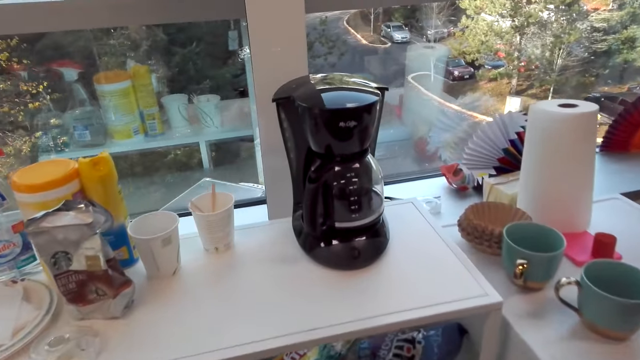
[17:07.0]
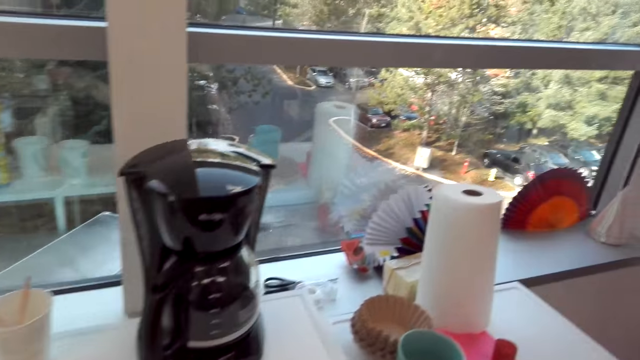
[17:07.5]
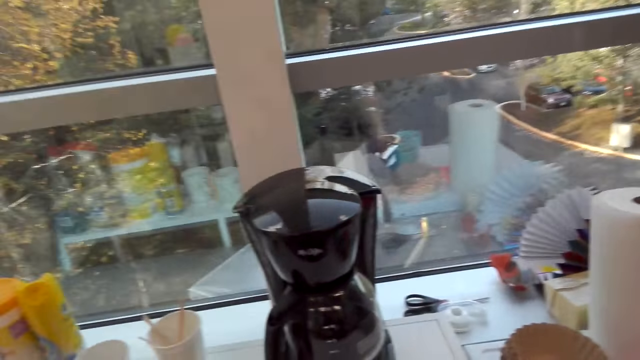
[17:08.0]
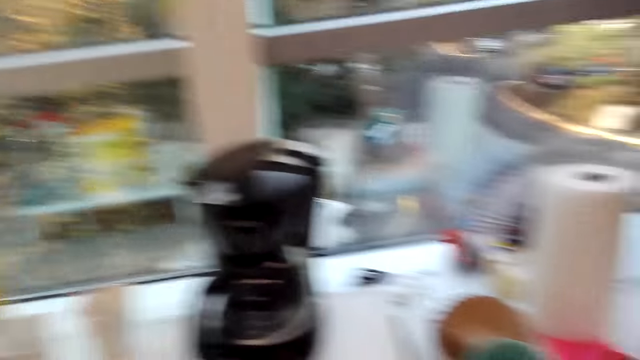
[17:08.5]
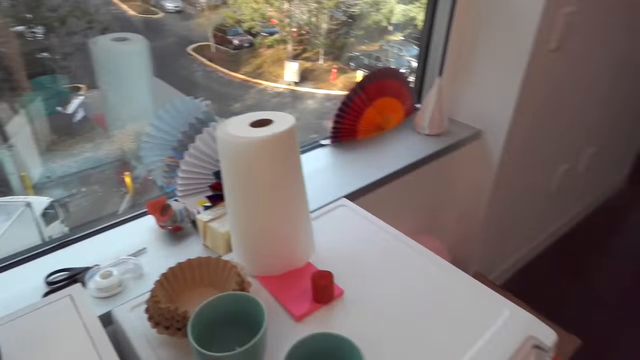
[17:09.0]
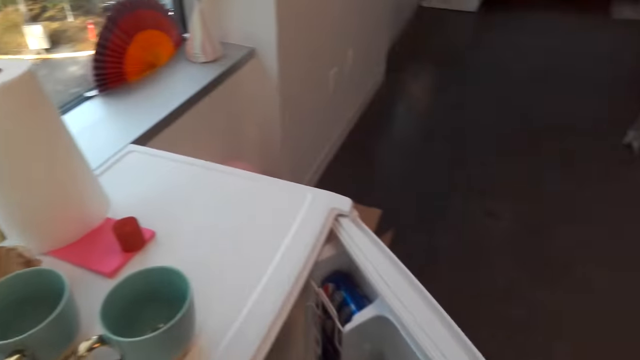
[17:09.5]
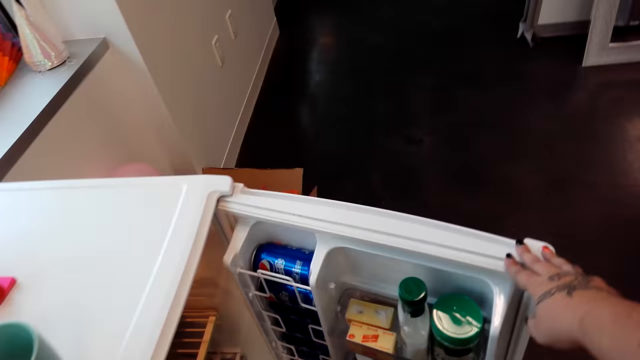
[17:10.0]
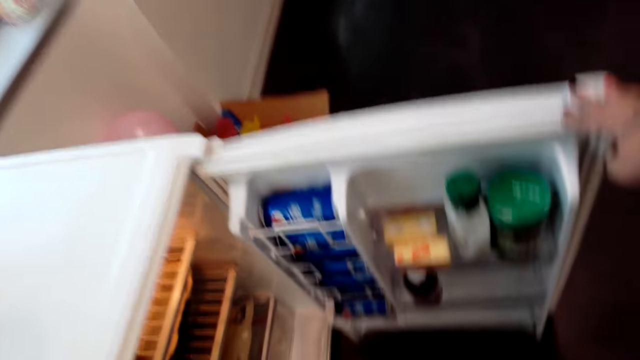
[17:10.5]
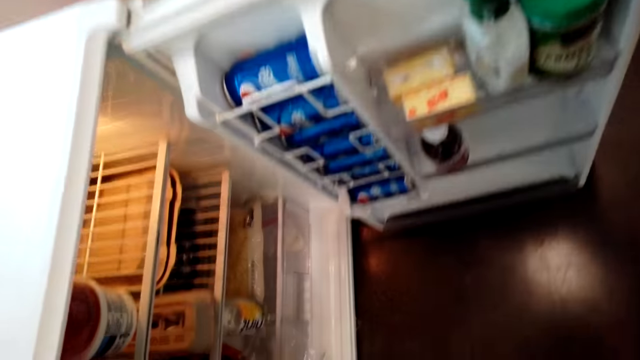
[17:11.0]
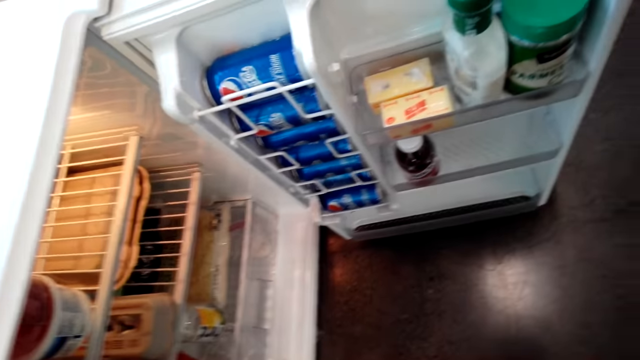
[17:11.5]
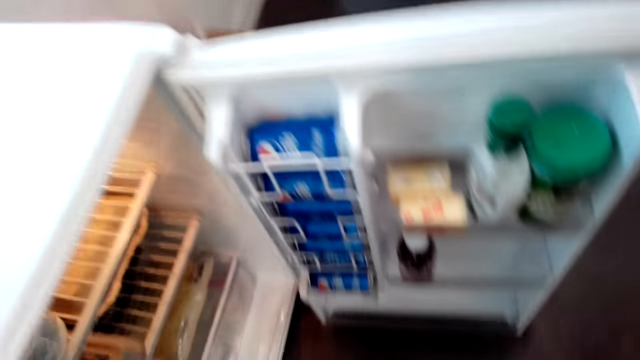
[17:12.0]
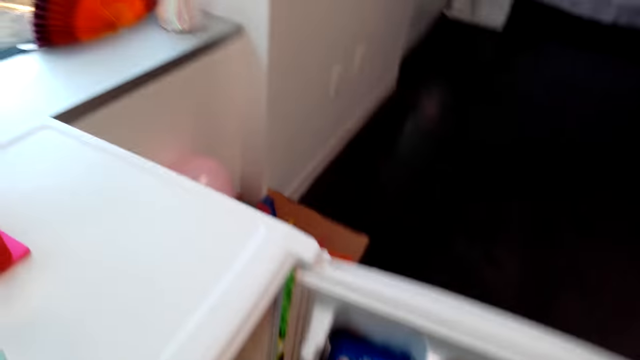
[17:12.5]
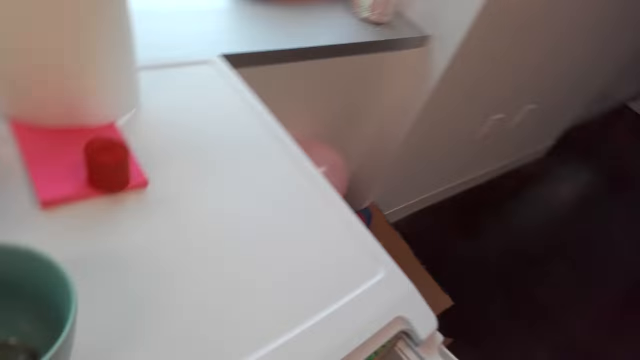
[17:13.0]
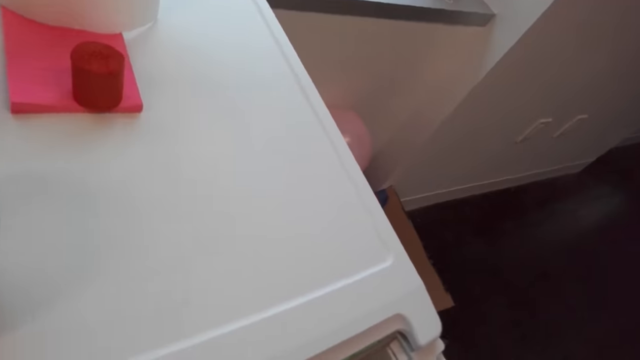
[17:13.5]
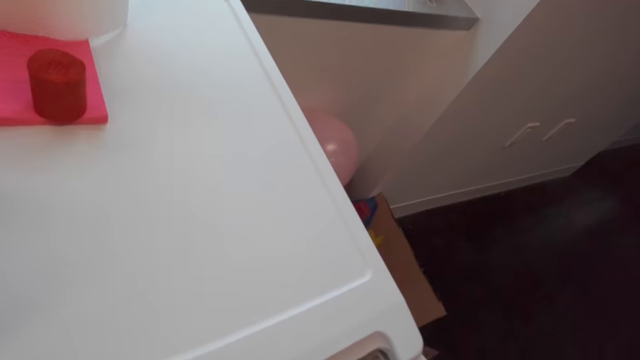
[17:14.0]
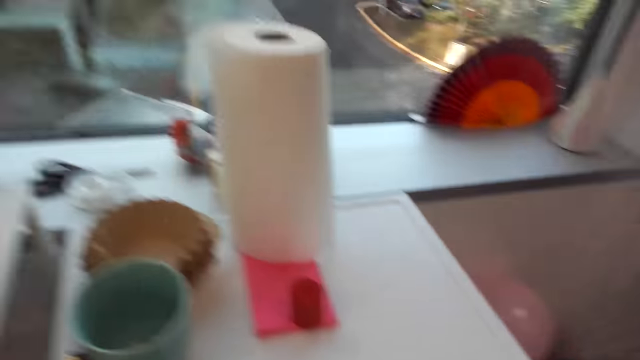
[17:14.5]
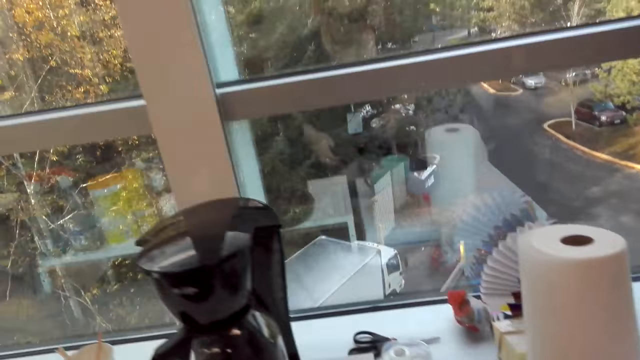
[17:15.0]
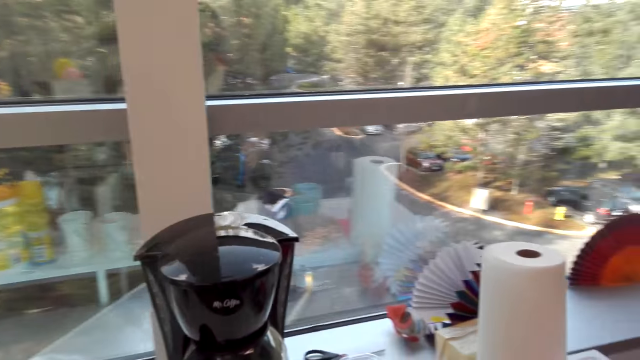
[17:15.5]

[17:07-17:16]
The camera wearer opens the fridge. They look in the fridge.

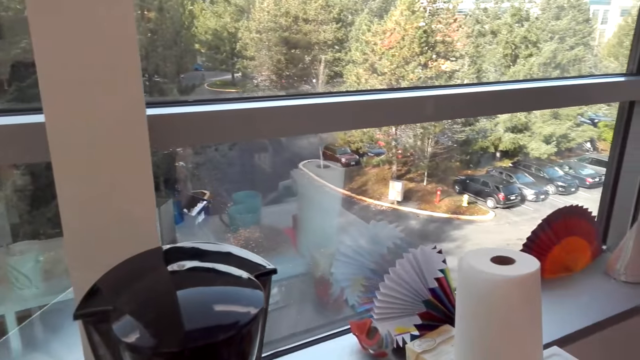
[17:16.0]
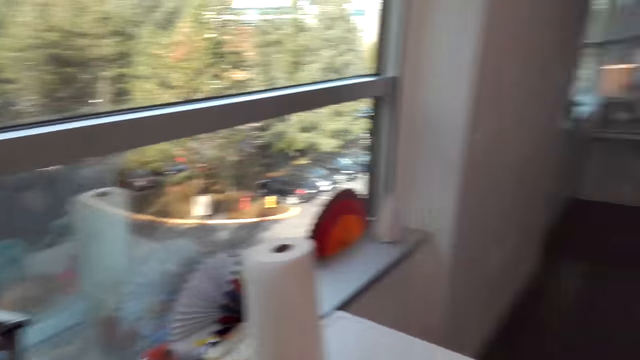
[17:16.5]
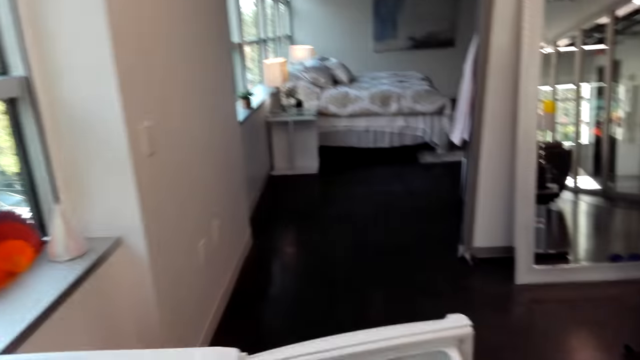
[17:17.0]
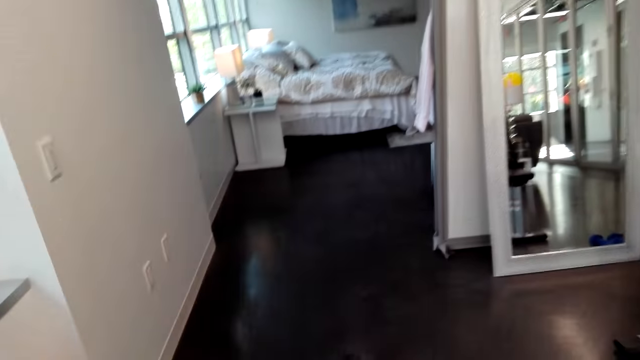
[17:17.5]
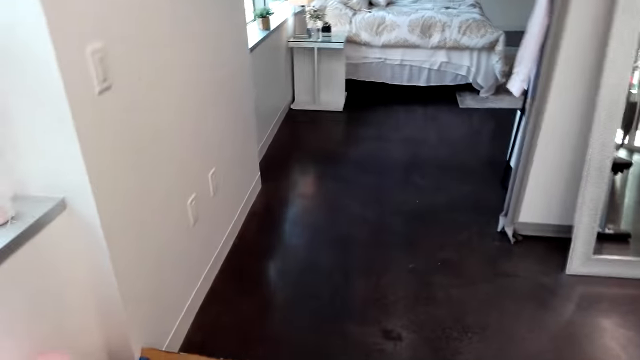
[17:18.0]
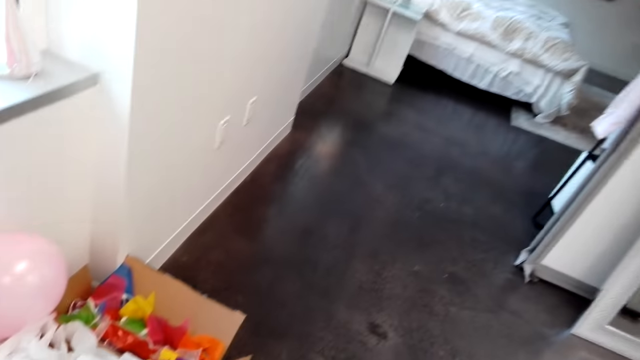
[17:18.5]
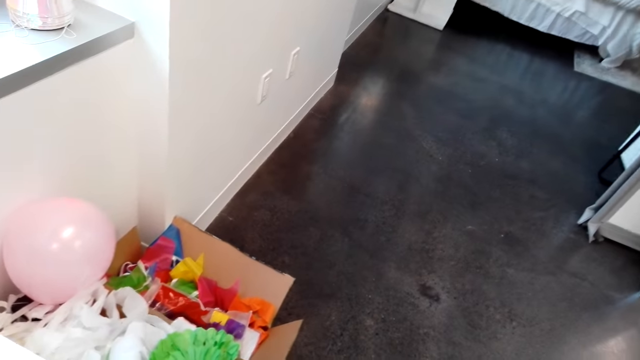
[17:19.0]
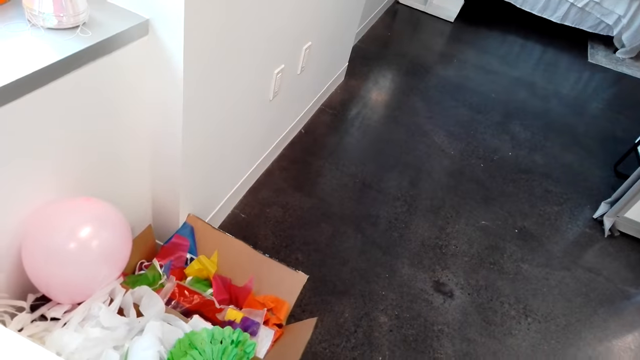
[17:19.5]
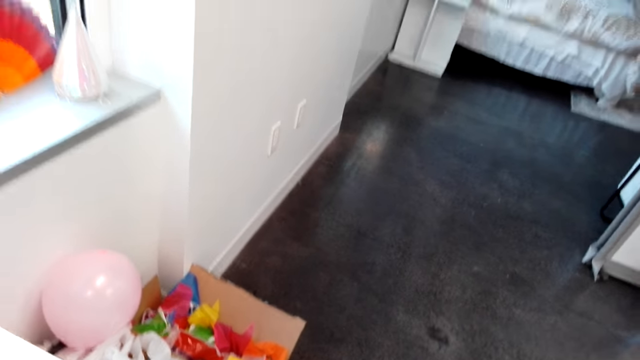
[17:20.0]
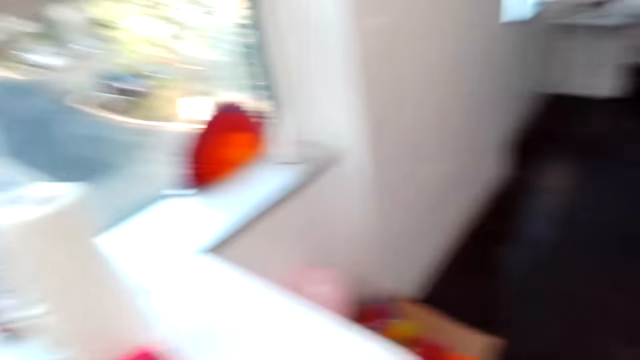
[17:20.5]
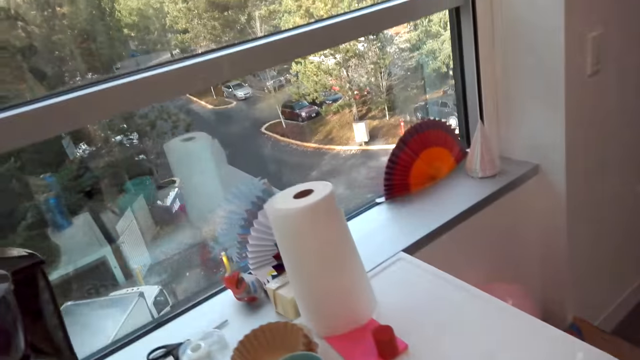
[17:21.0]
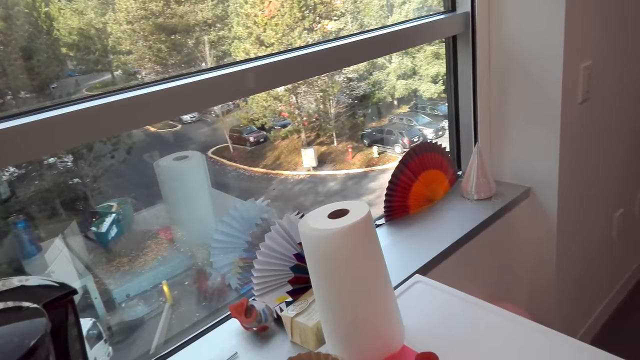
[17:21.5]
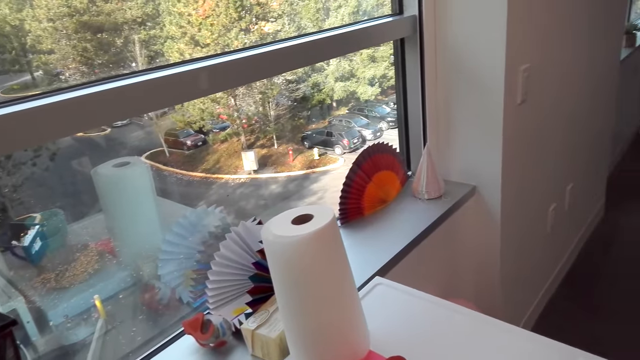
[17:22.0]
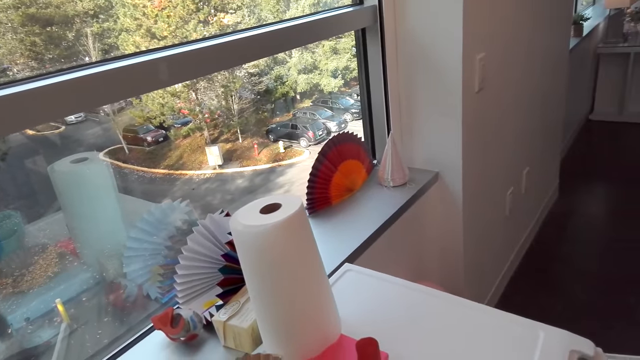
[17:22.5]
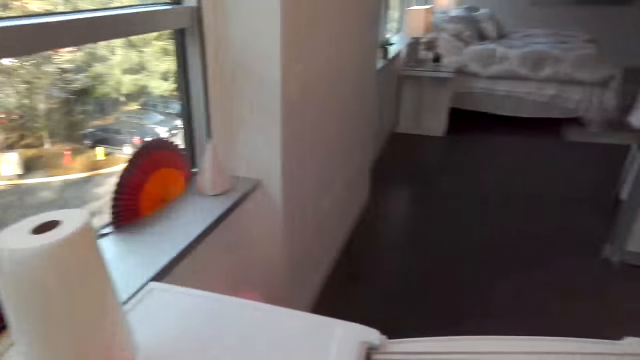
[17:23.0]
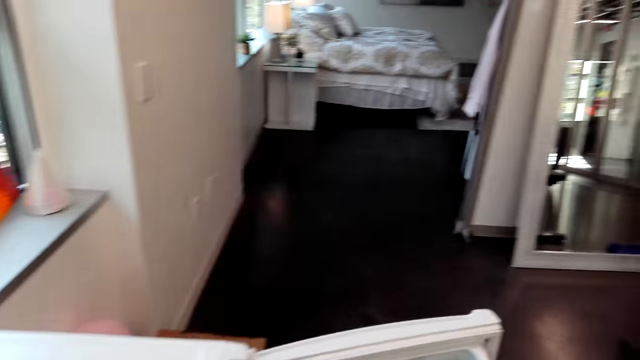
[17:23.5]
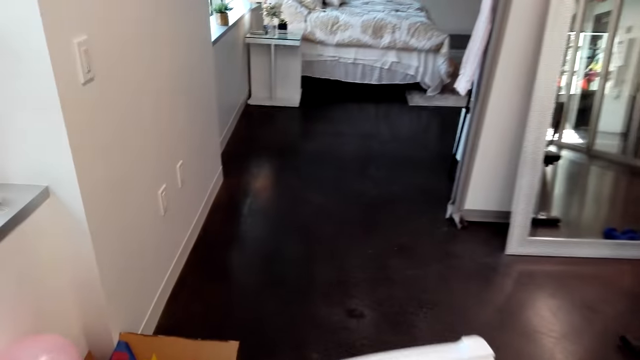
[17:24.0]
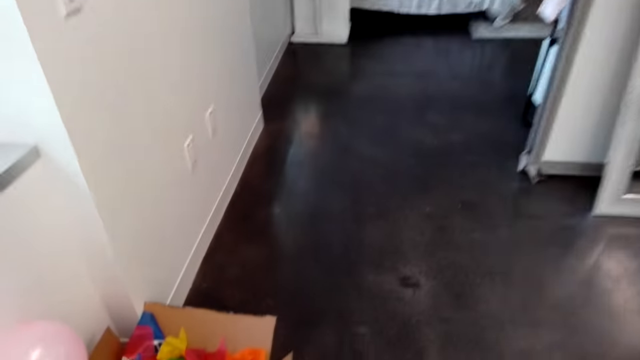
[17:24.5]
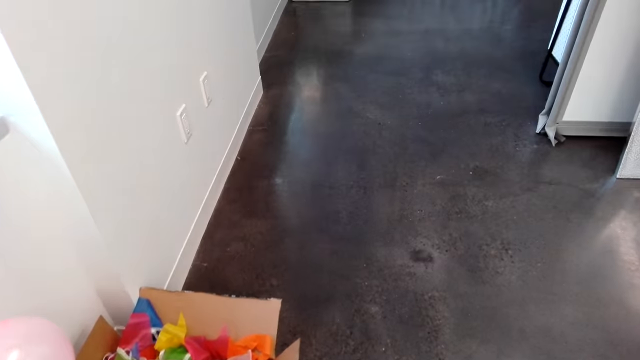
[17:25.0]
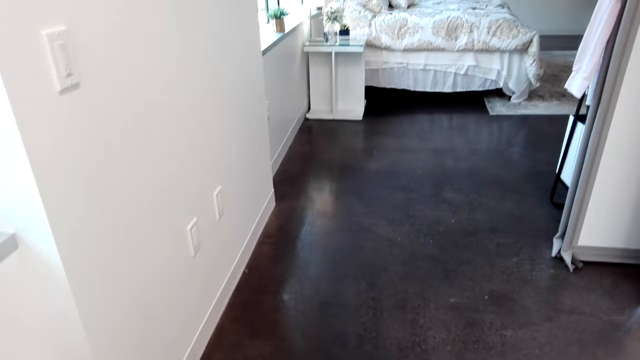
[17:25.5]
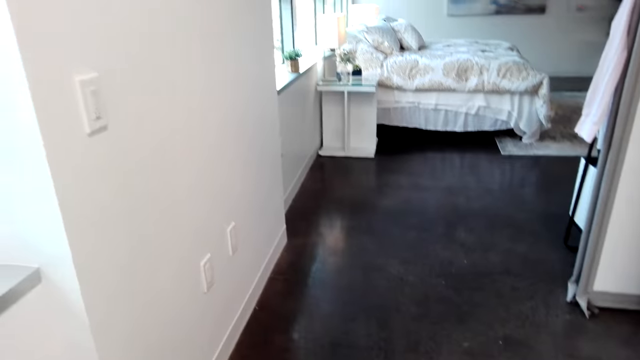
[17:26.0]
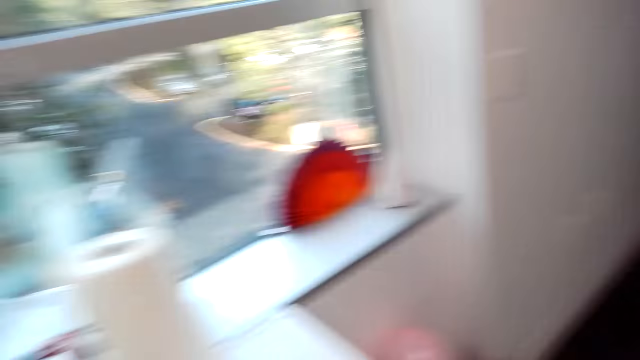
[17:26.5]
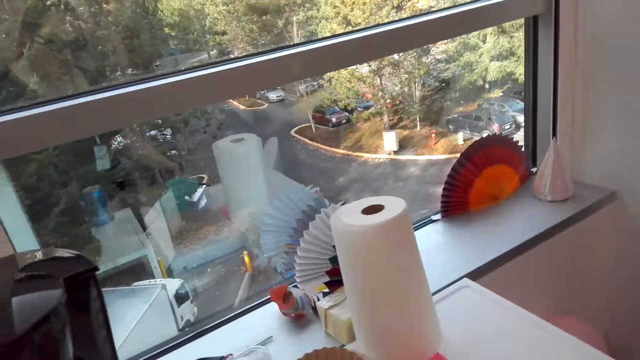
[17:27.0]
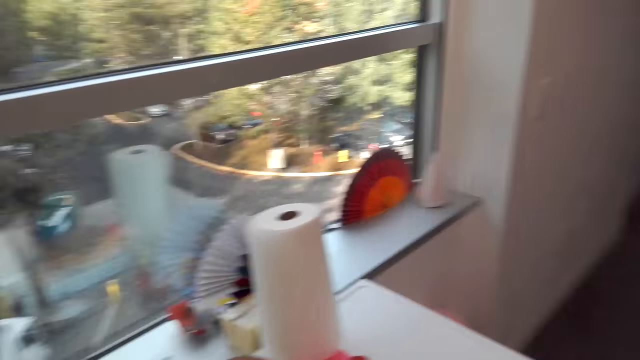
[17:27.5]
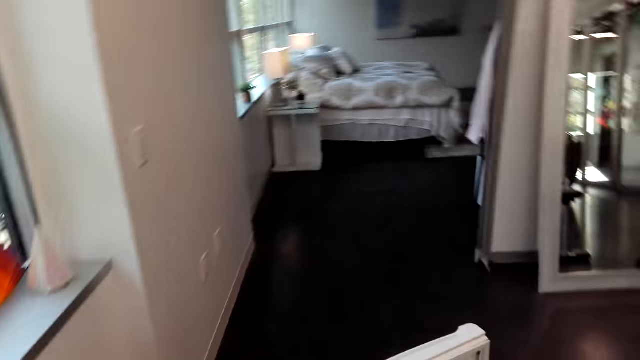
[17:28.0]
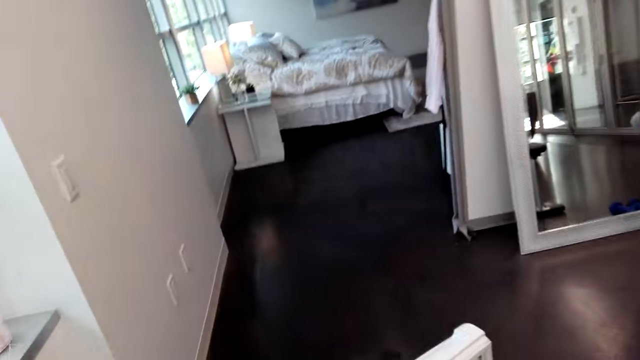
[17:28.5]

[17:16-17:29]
The camera wearer talks. They look around.
